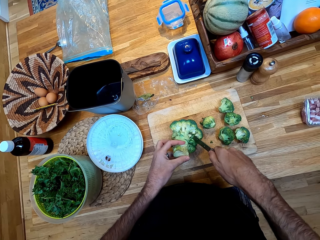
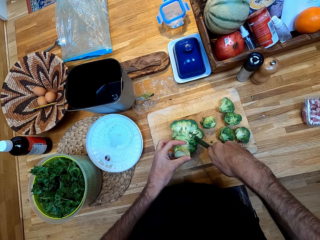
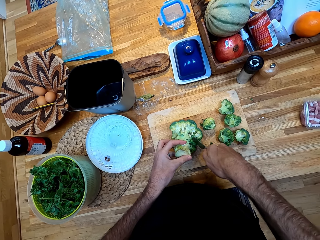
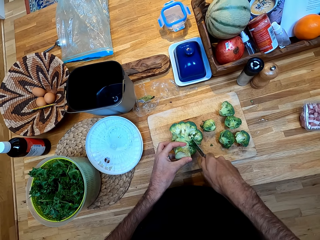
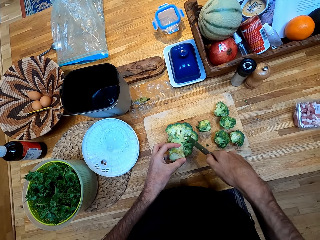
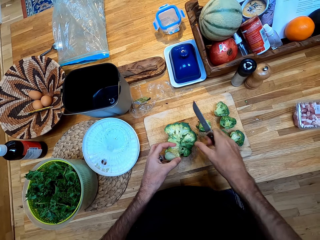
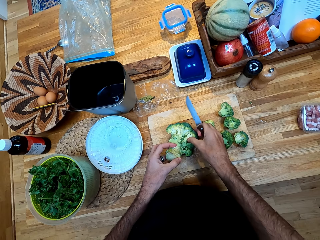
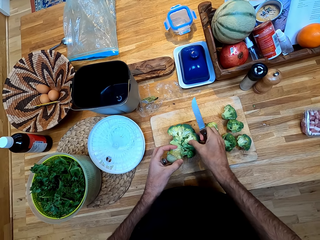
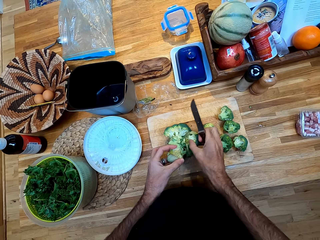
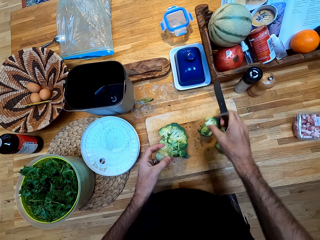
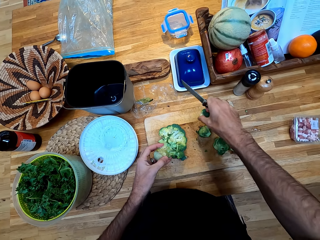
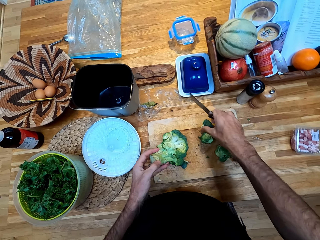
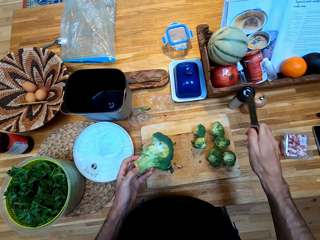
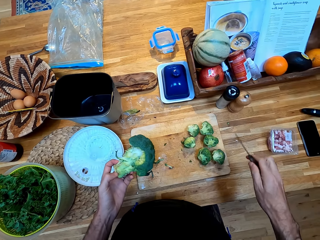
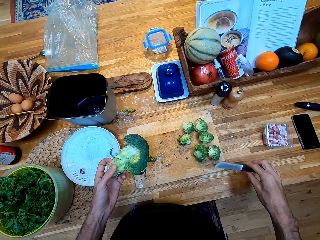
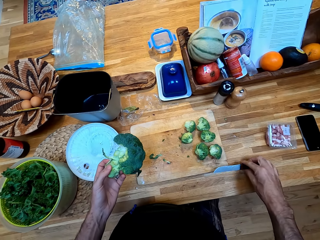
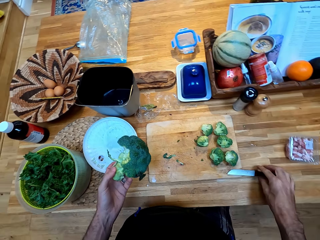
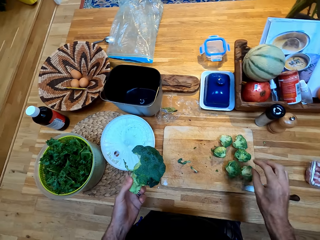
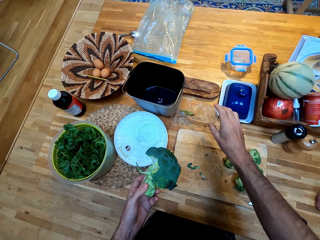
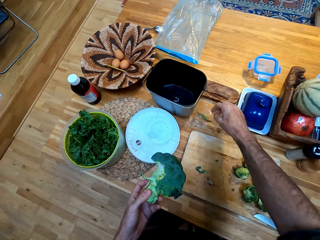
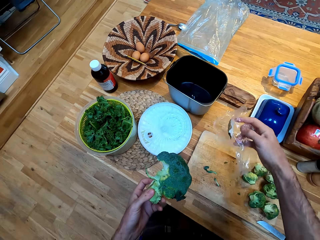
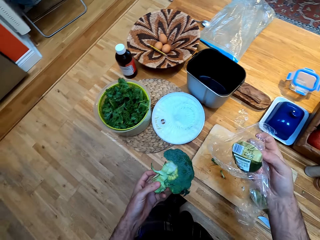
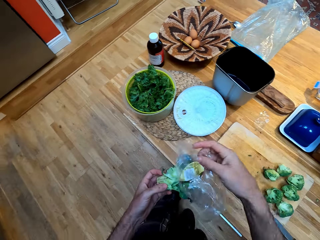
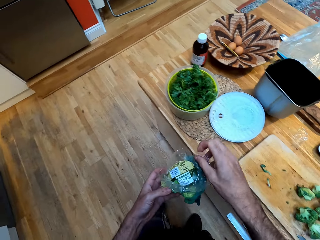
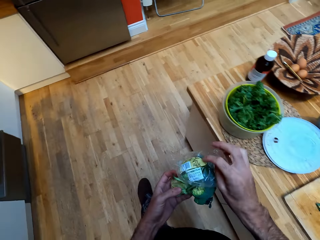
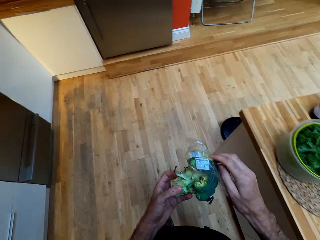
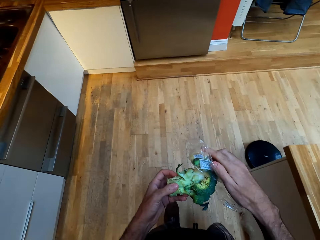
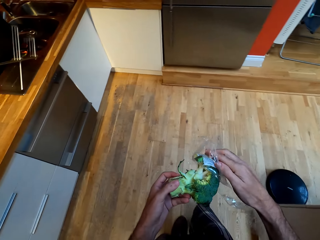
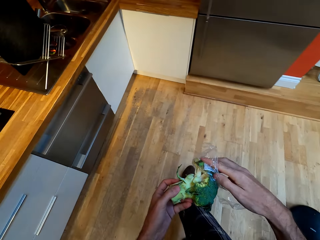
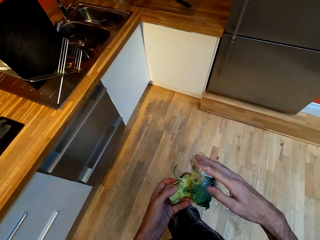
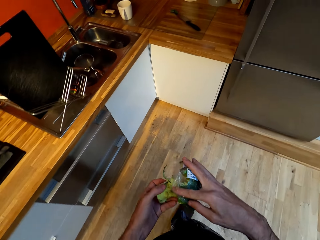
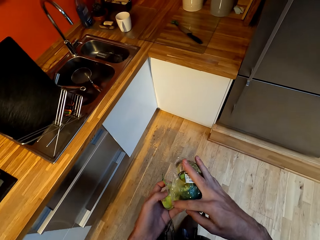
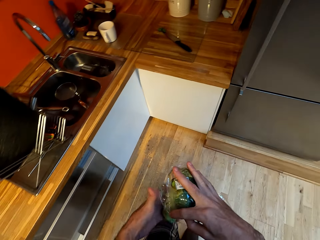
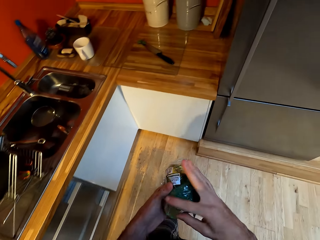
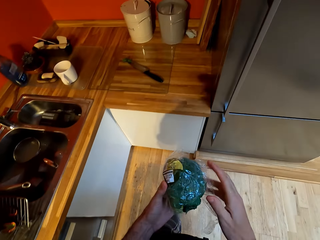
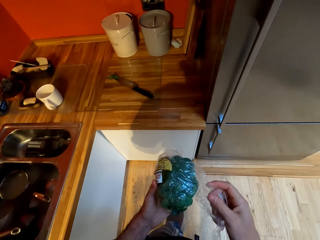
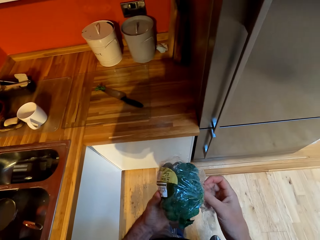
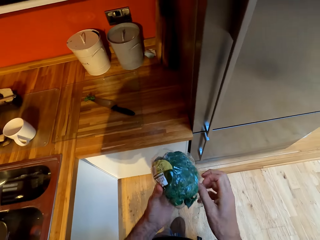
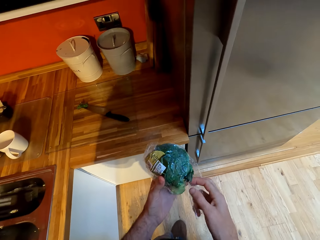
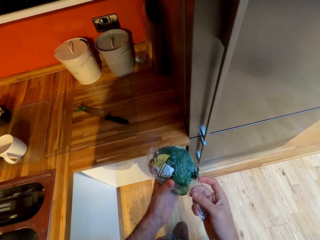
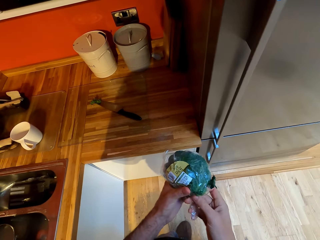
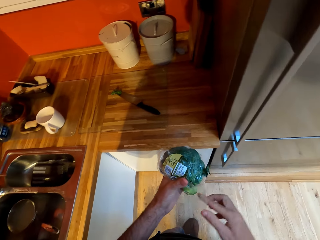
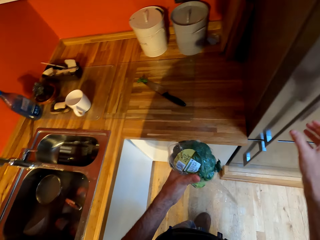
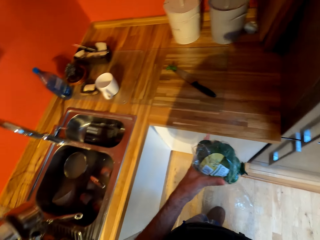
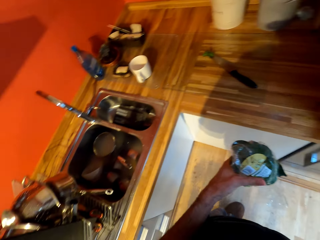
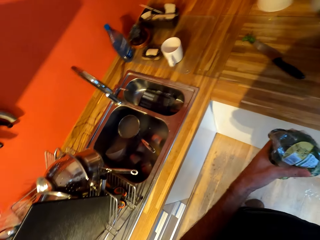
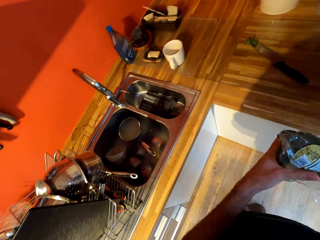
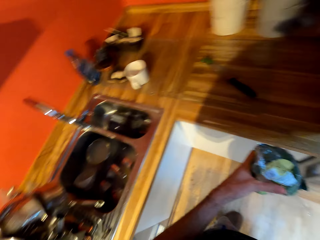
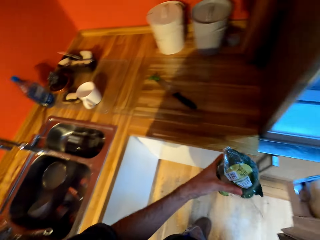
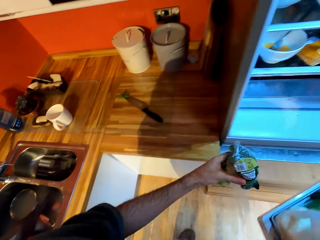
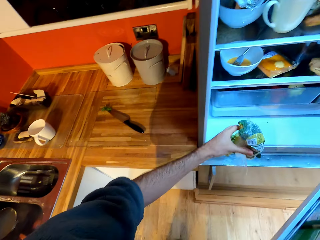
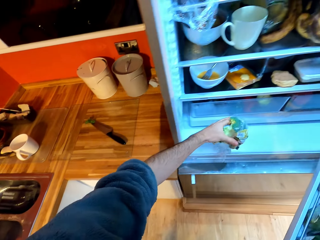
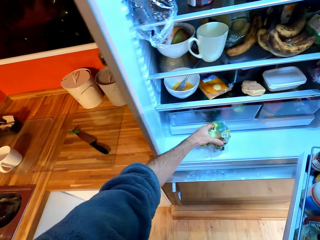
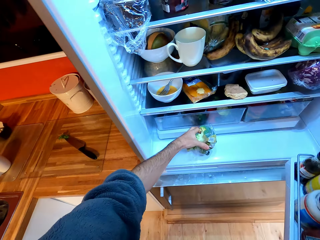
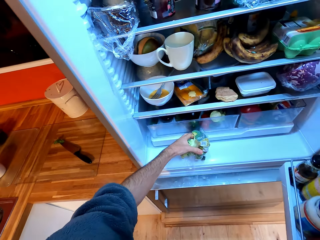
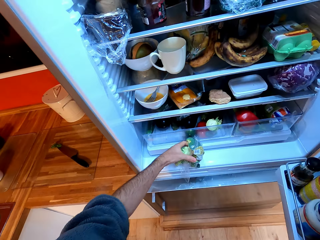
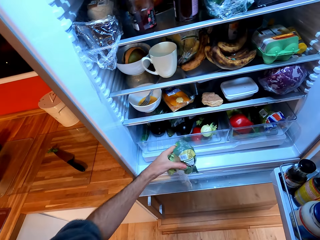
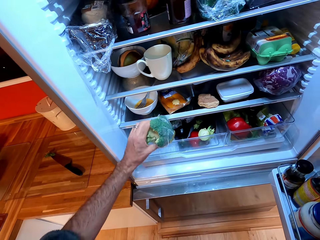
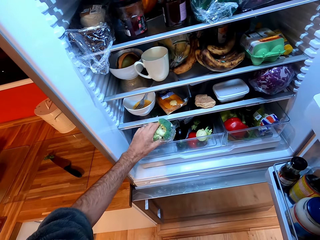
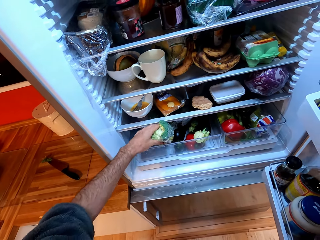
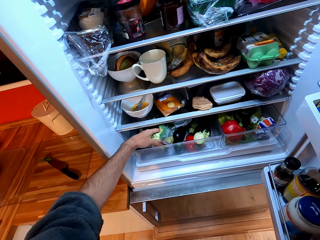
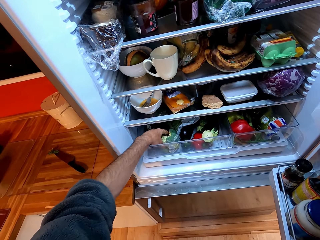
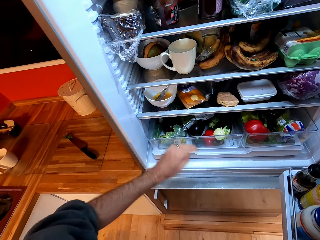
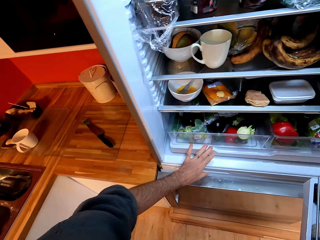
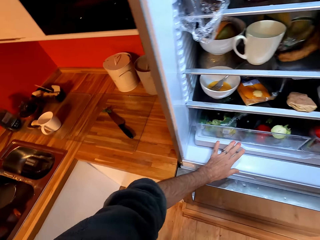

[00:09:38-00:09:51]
The camera wearer chops broccoli with a knife on a chopping board. He puts down a piece of broccoli on the chopping board. He puts down the knife on the counter. He picks up a piece of paper from the counter. He wraps the broccoli with the piece of paper. He walks around a kitchen. He wraps the broccoli with the piece of paper. He opens a fridge with his hand. He puts the broccoli in the fridge.

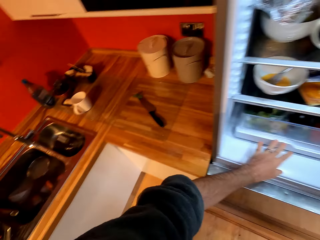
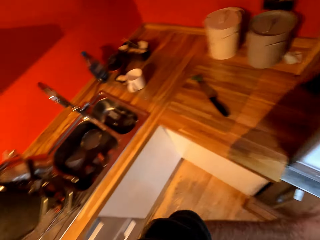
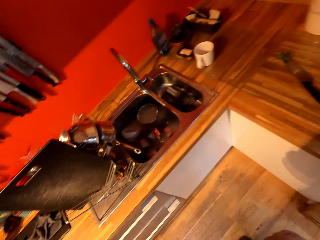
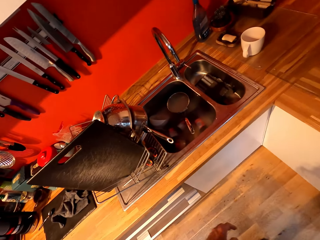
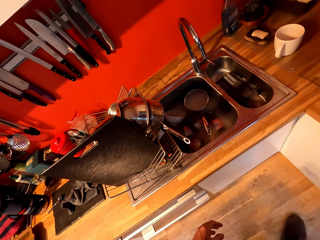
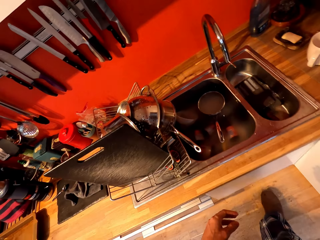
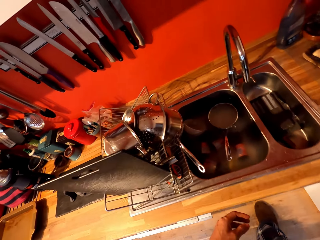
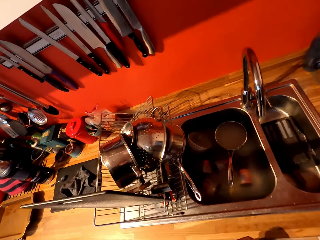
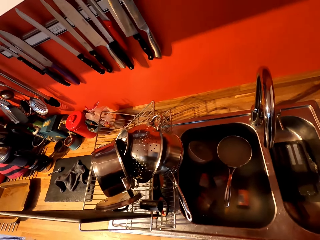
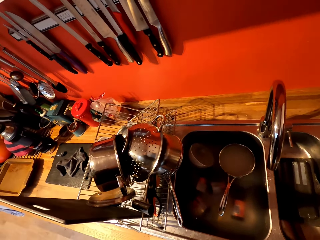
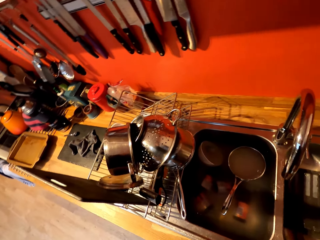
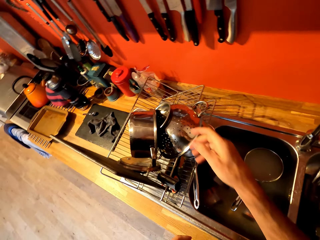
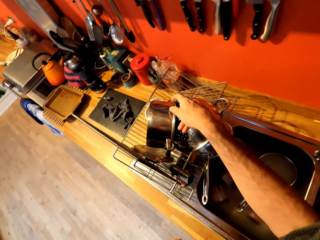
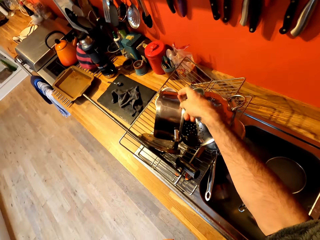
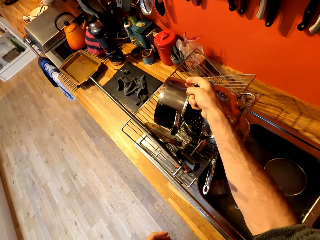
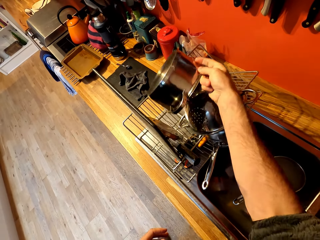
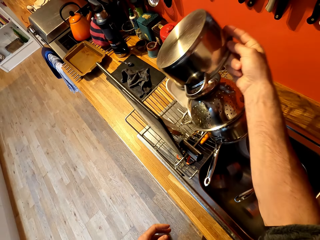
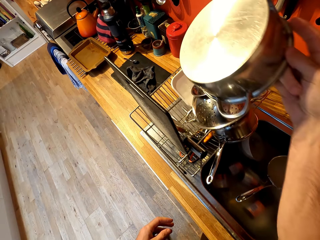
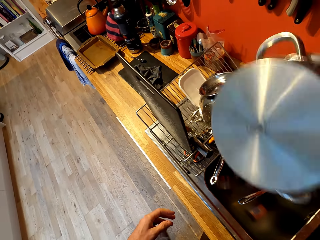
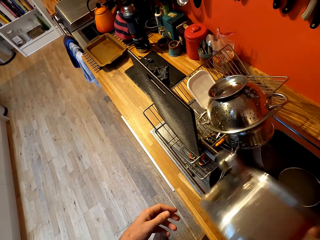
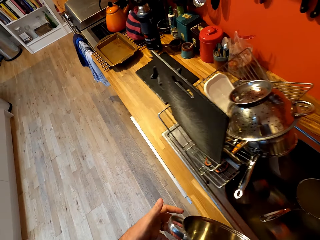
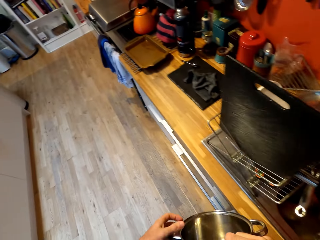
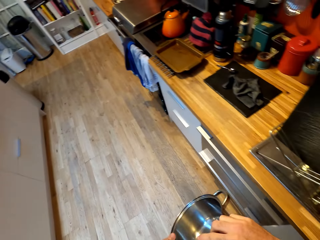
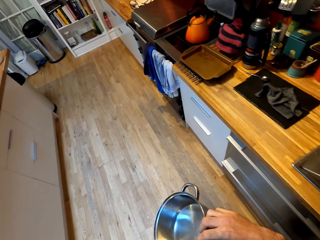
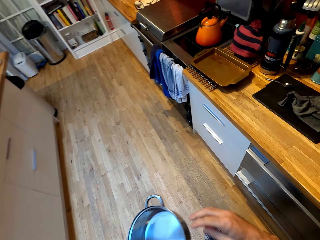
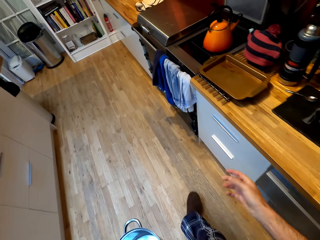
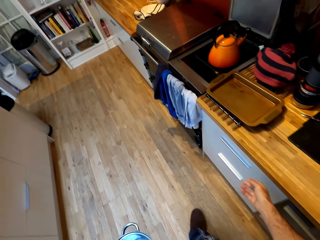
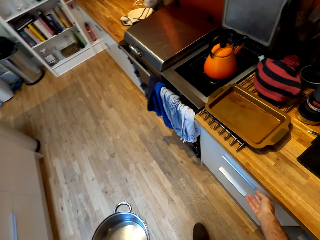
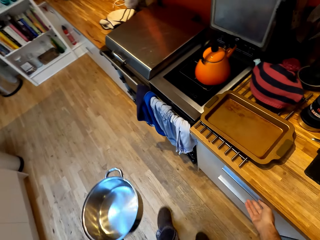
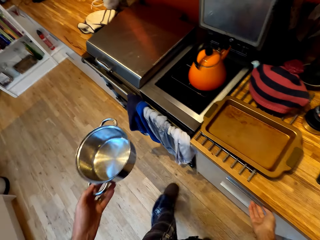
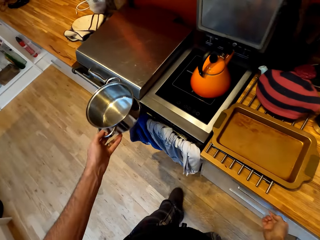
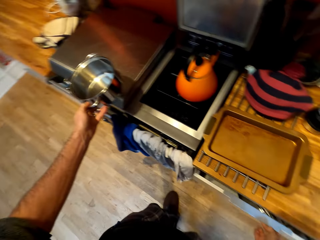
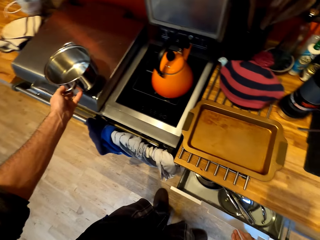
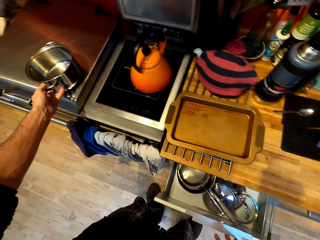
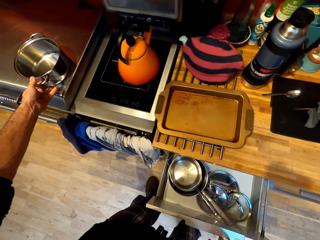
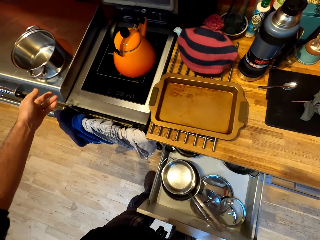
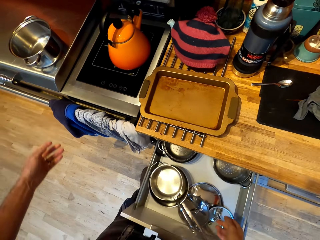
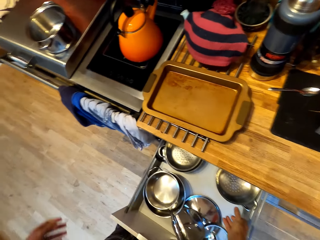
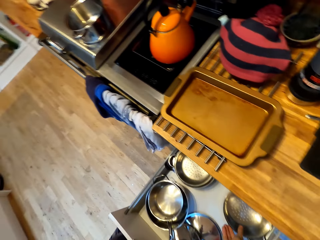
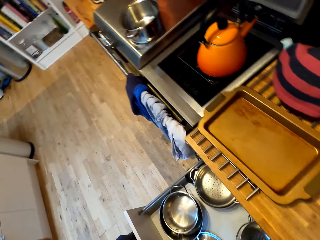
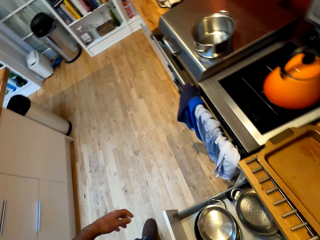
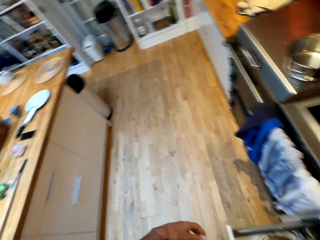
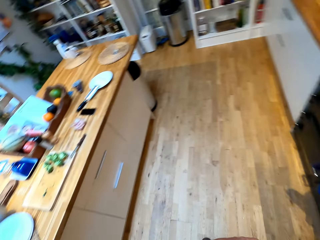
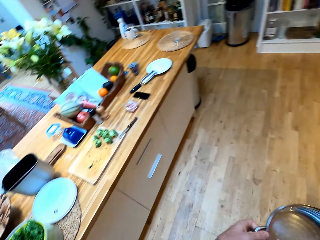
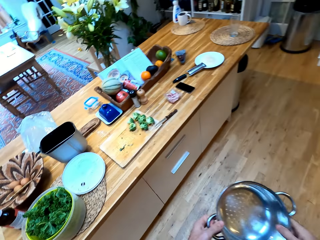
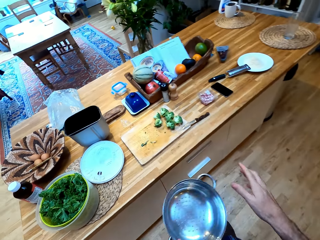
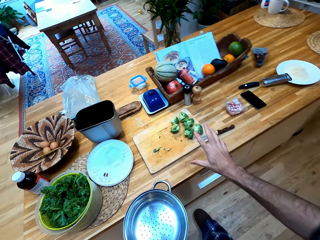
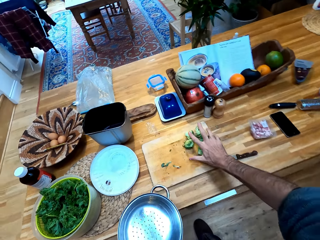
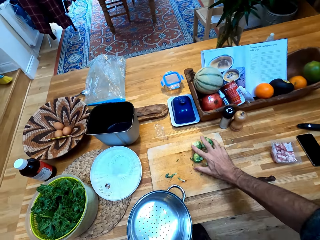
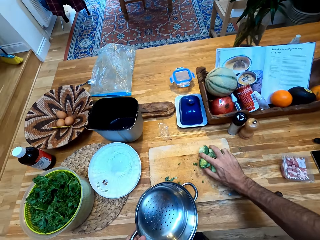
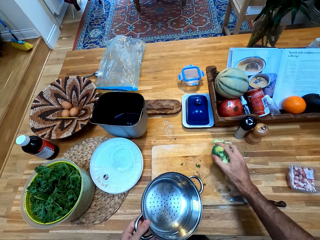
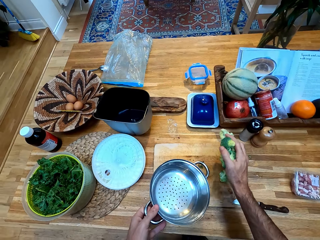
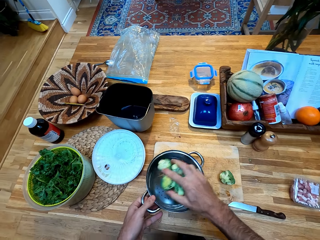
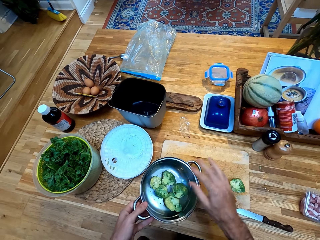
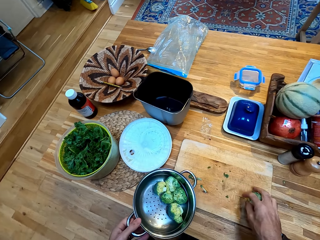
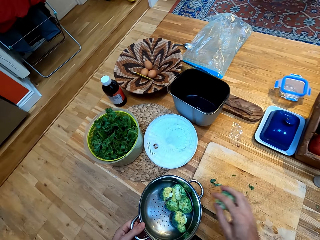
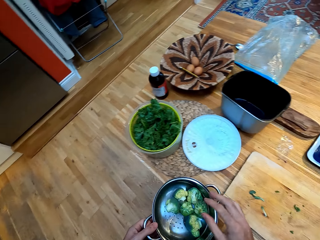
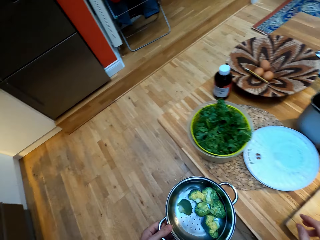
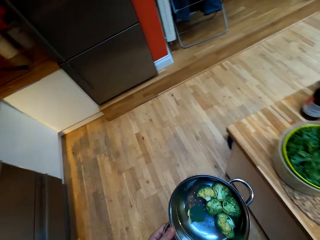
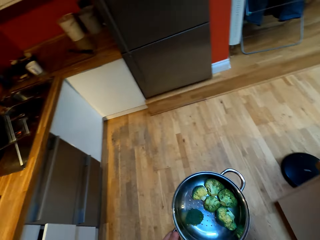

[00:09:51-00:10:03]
The camera wearer closes a fridge with their hand. They walk around a kitchen. They pick up a cooking pot from a rack. They walk around the kitchen. They open a drawer with their hand. They put down the cooking pot on a gas cooker. They pick up a bowl server from the counter. They walk around the kitchen. They pick up broccoli from a chopping board. They put the broccoli in the bowl server.
